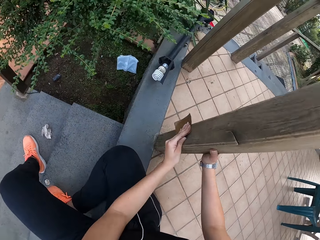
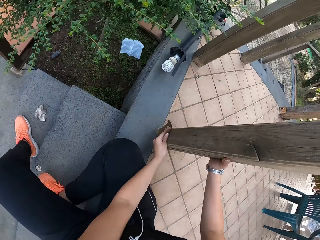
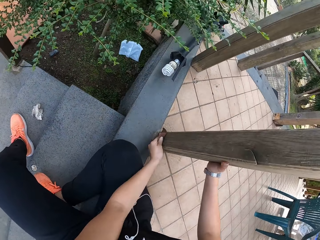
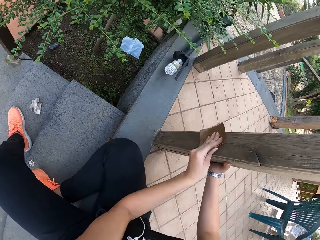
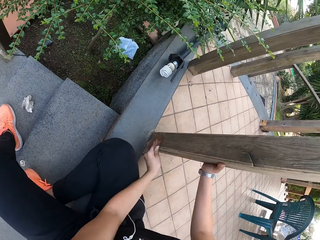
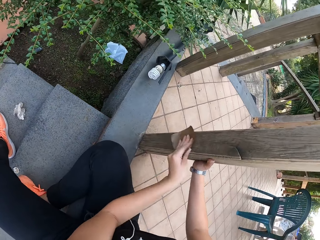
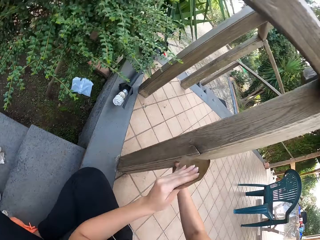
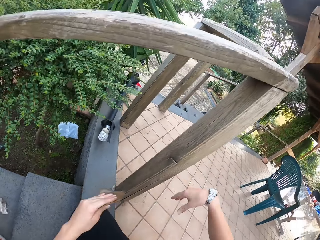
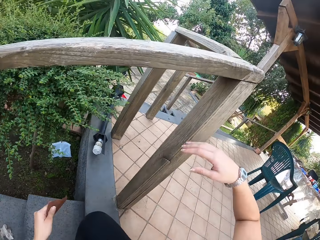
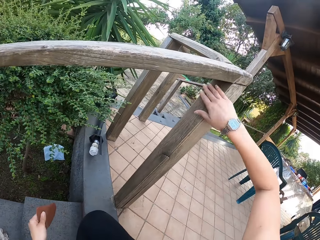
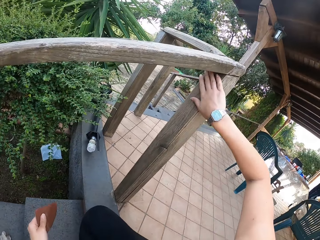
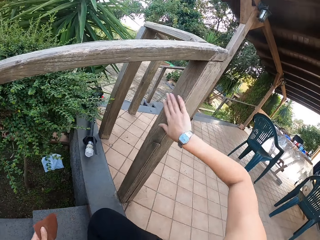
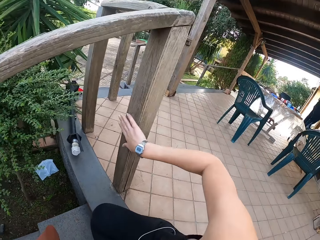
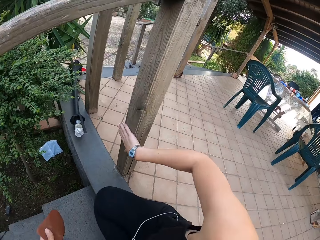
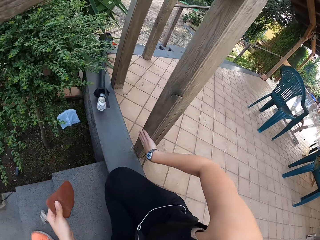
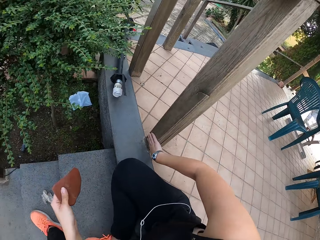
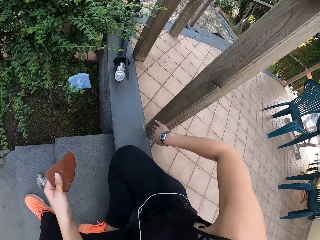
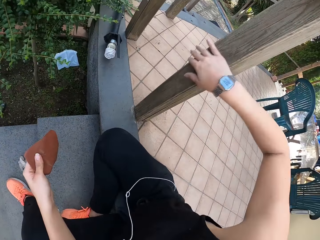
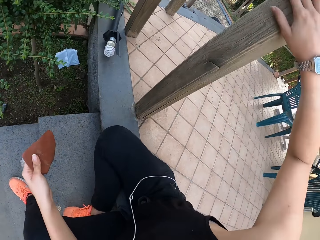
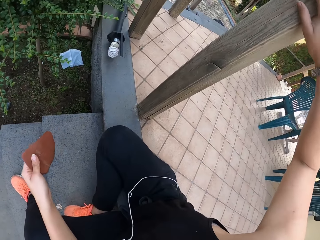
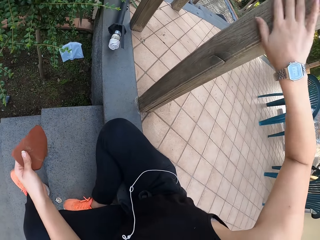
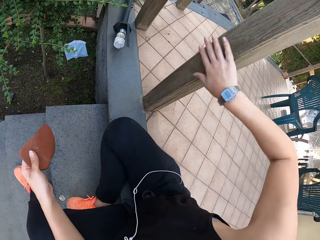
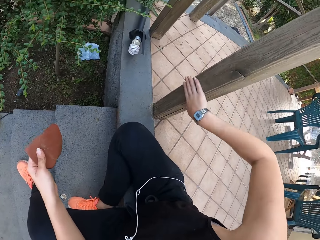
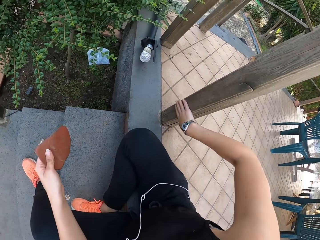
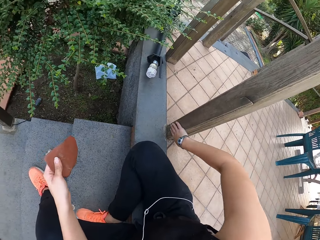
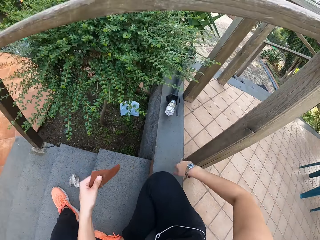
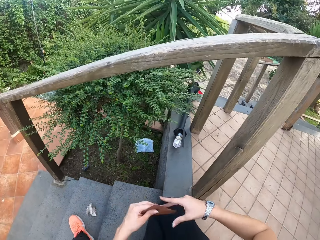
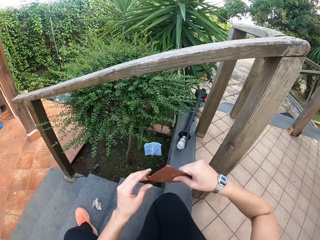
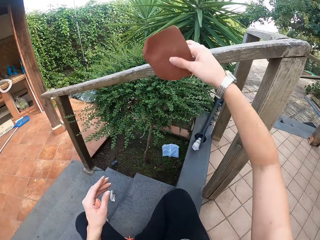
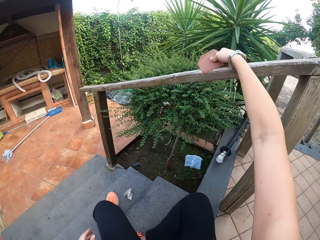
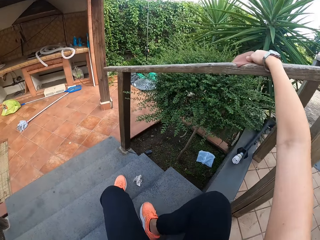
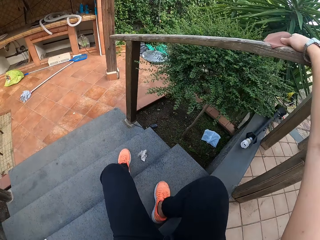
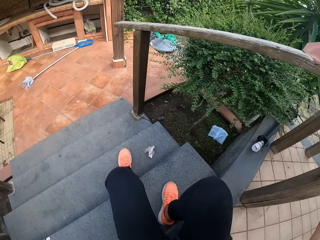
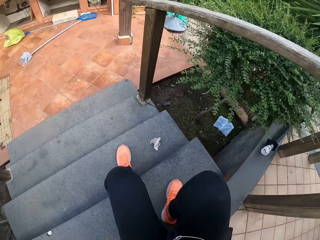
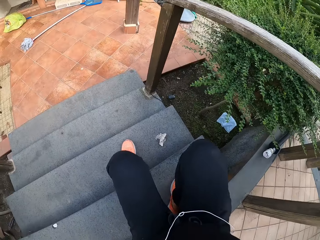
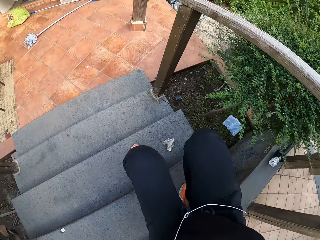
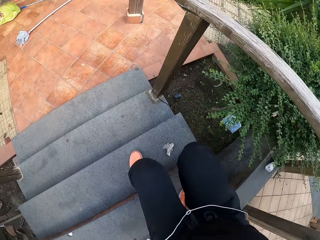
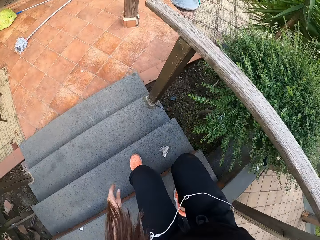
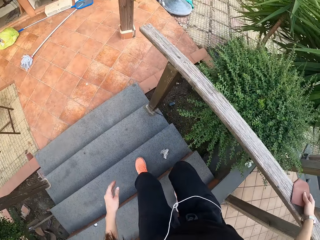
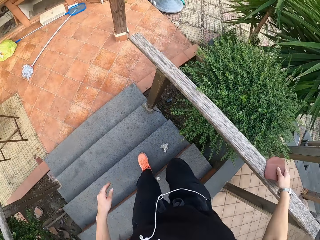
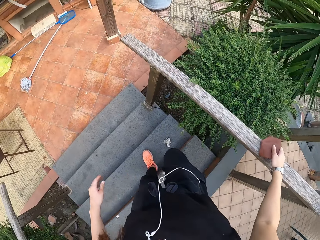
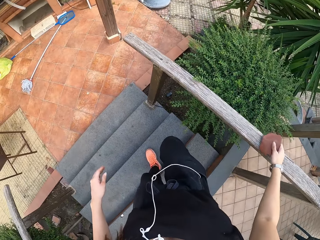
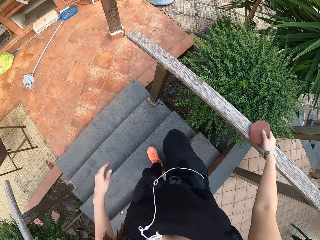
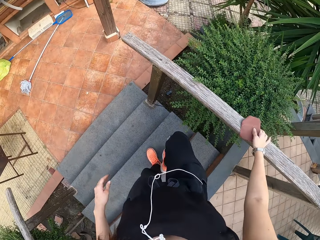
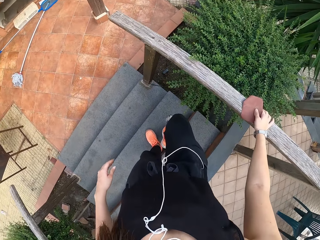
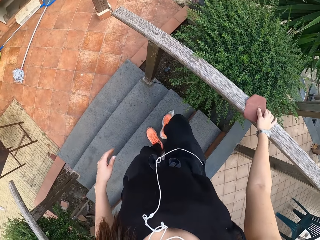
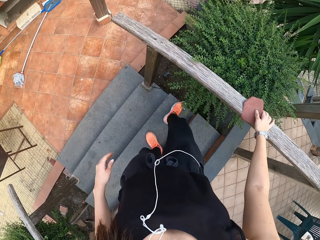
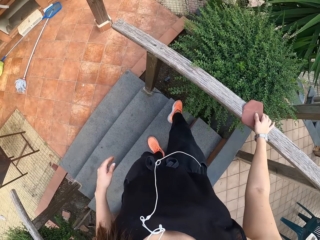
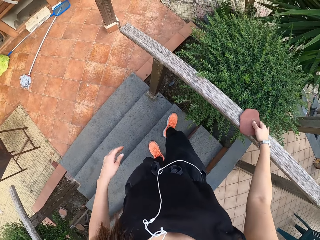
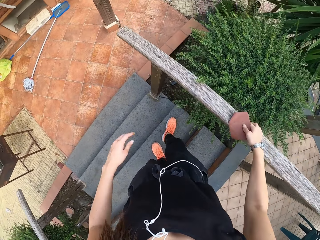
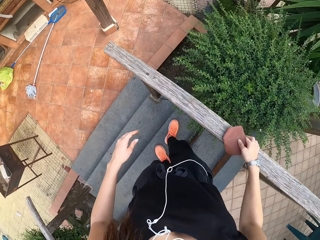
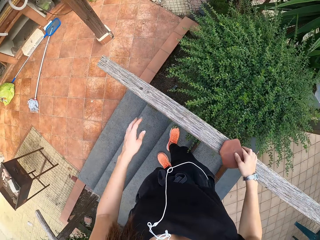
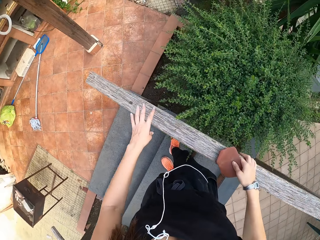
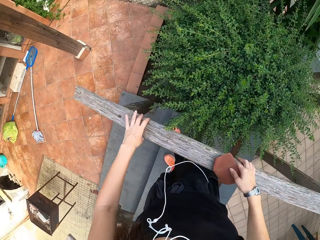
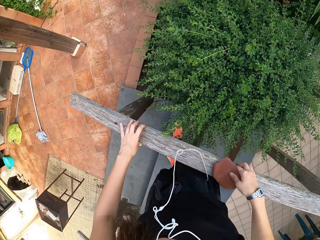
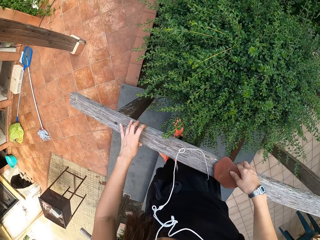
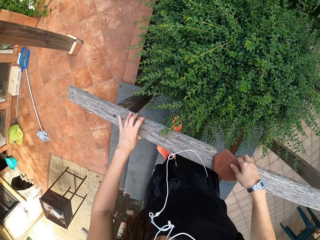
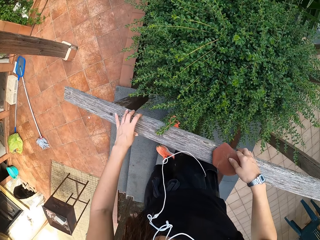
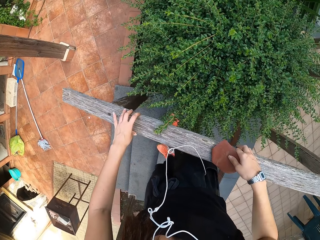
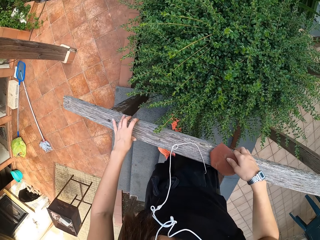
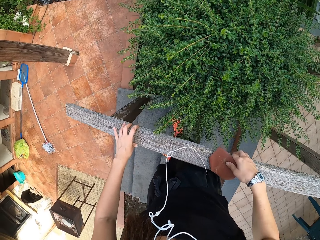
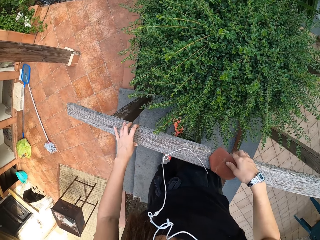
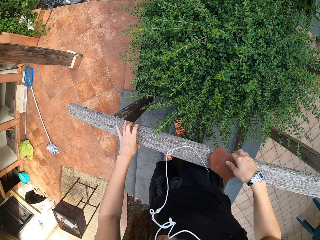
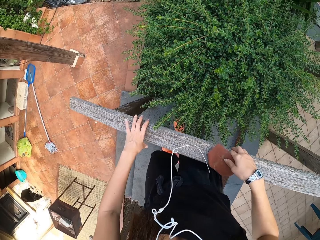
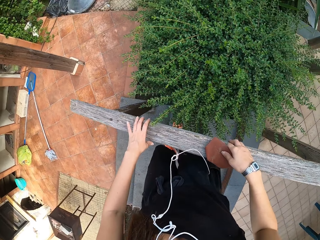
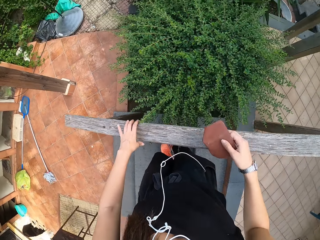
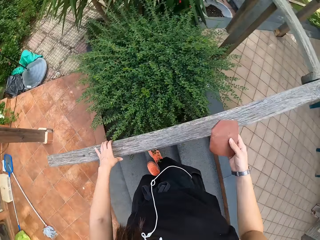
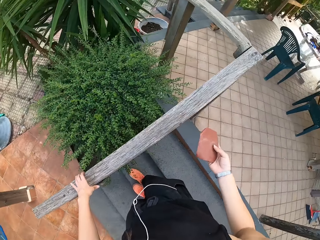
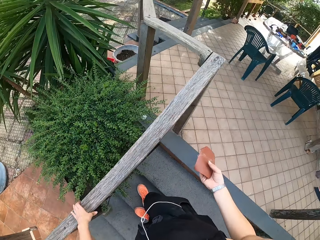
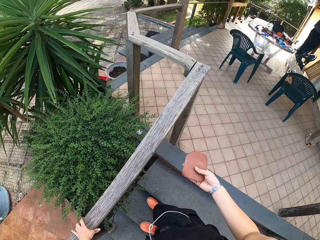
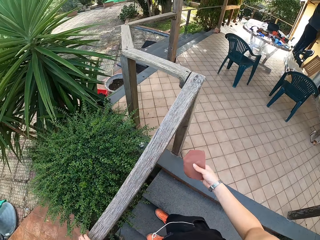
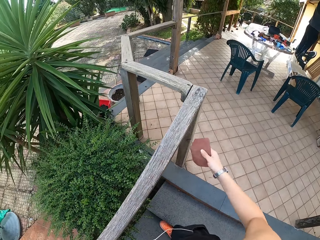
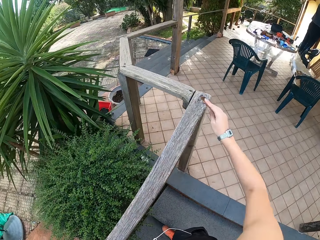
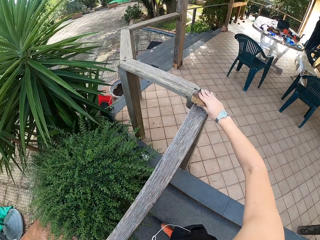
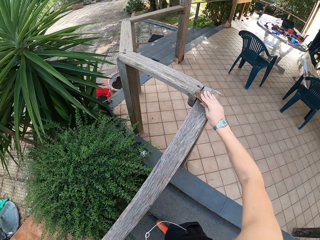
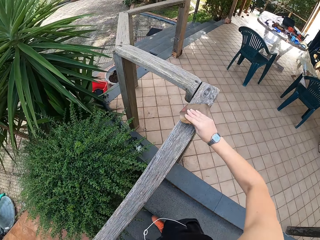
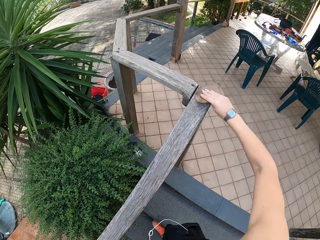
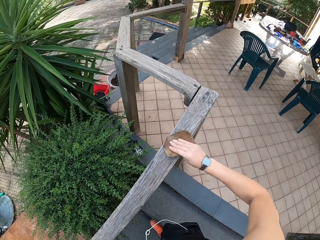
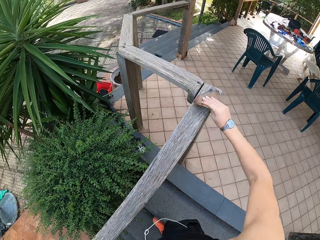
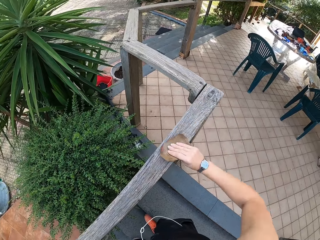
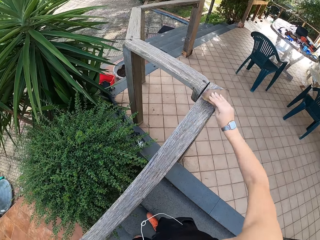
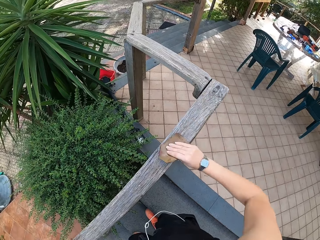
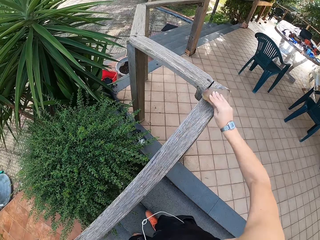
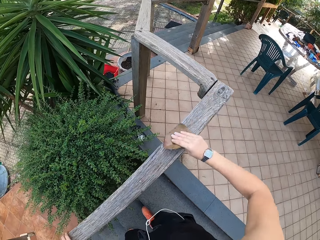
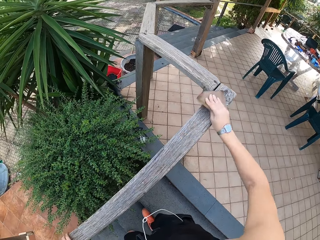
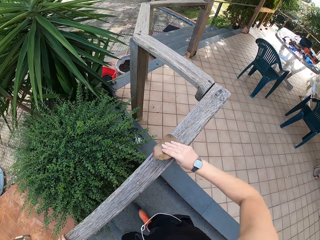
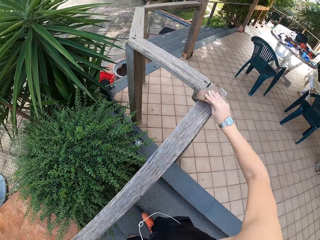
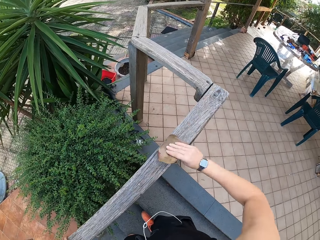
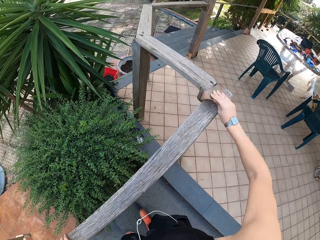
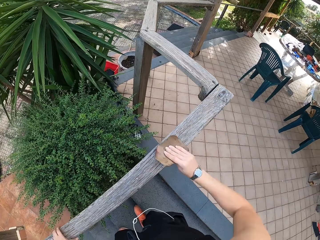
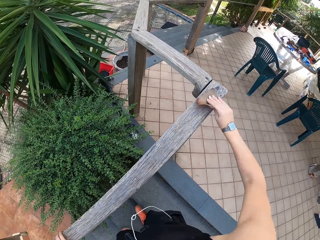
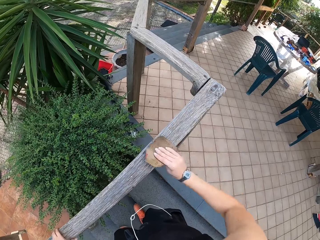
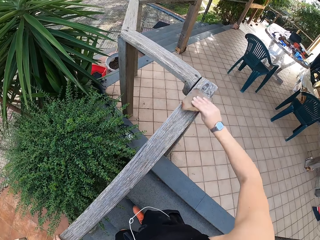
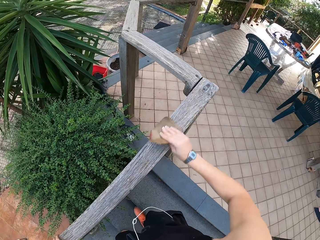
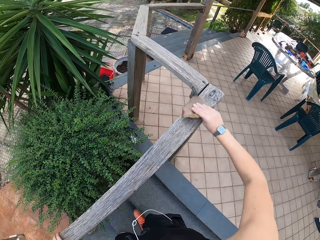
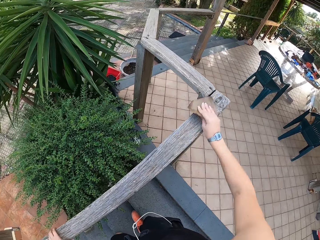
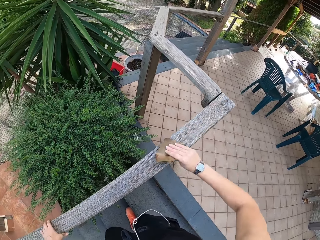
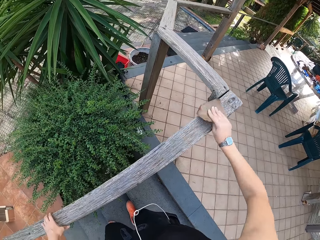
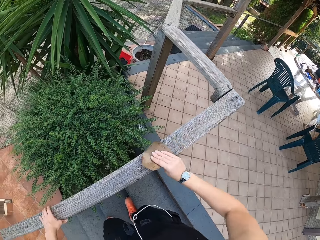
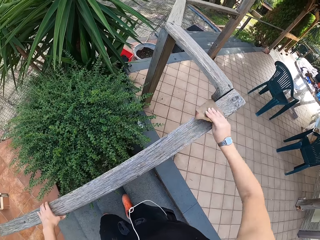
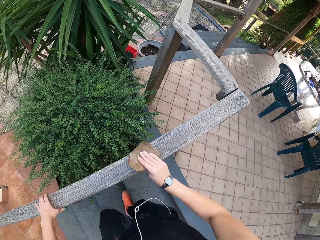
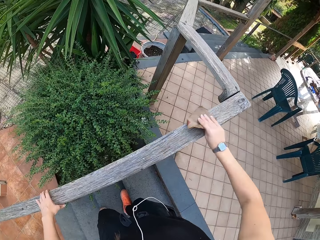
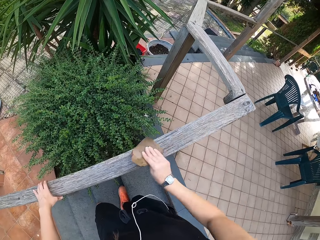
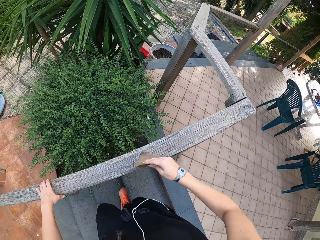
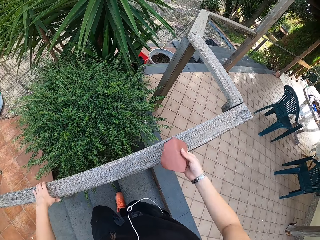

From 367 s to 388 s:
The camera wearer feels the furniture with her right hand. She smoothens a wood with her hand. She gets up on her feet. She holds the staircase with both hands. She smoothens the wood with a sandpaper.
